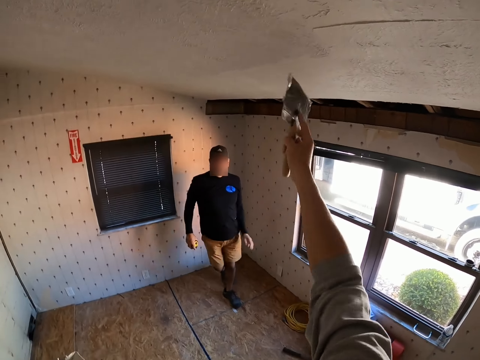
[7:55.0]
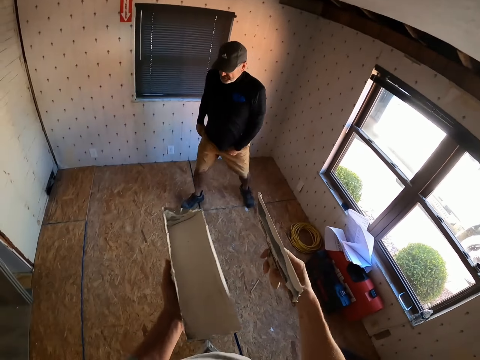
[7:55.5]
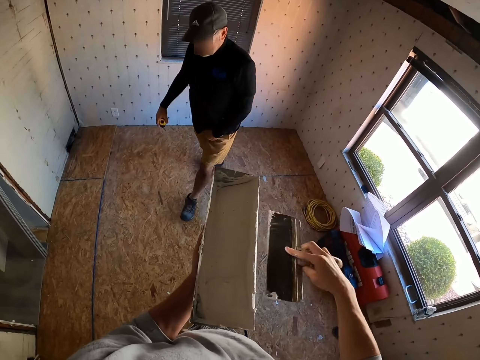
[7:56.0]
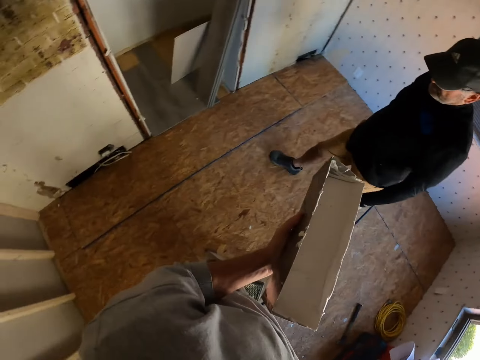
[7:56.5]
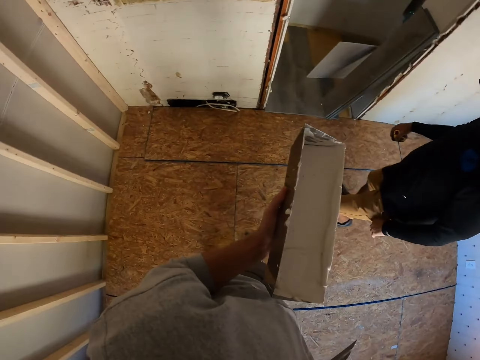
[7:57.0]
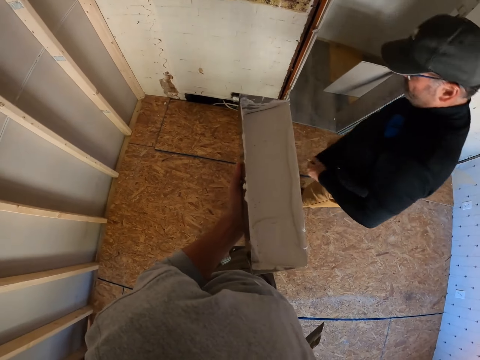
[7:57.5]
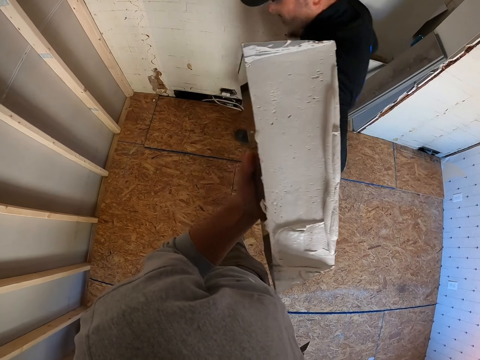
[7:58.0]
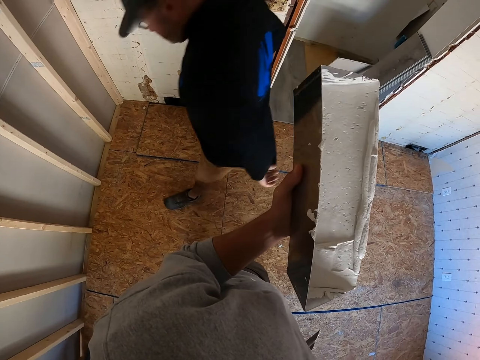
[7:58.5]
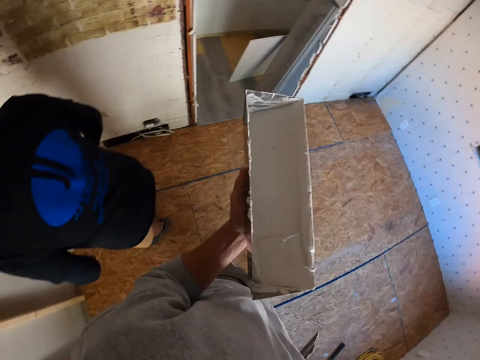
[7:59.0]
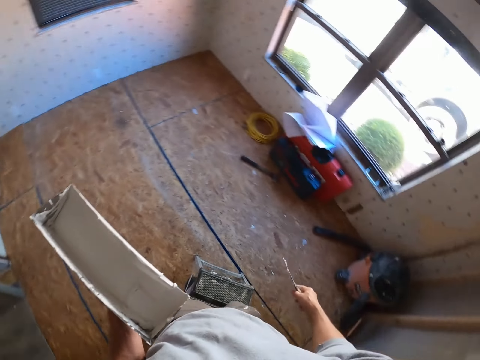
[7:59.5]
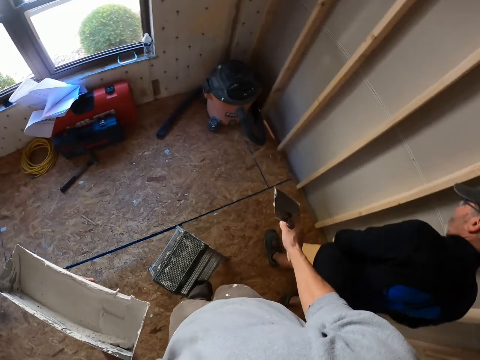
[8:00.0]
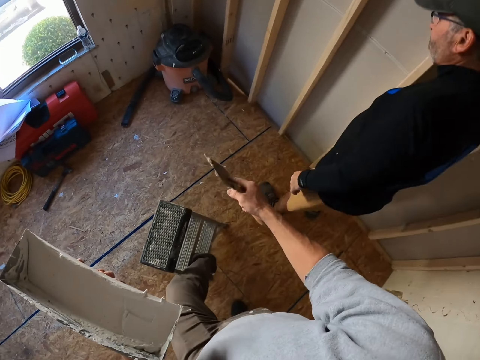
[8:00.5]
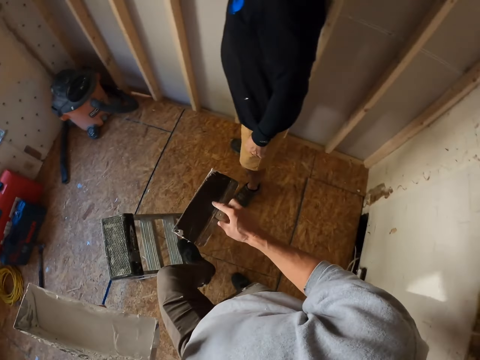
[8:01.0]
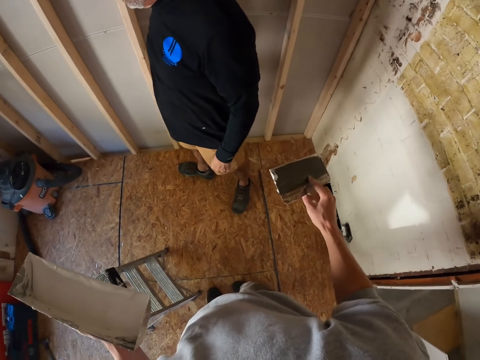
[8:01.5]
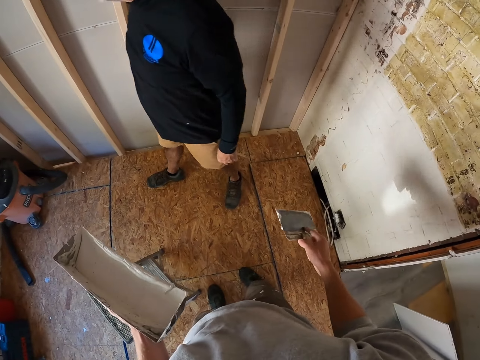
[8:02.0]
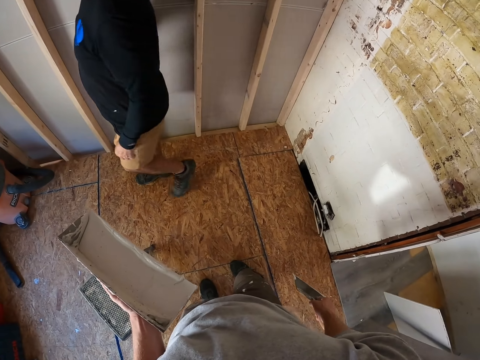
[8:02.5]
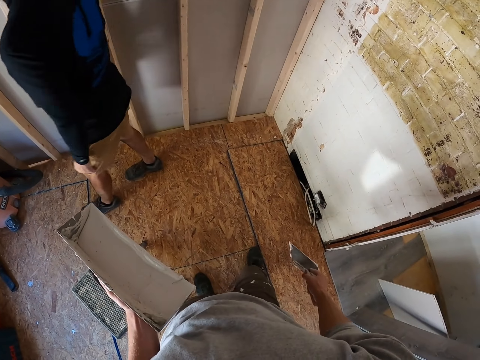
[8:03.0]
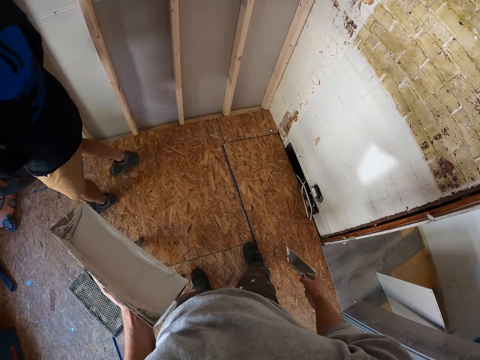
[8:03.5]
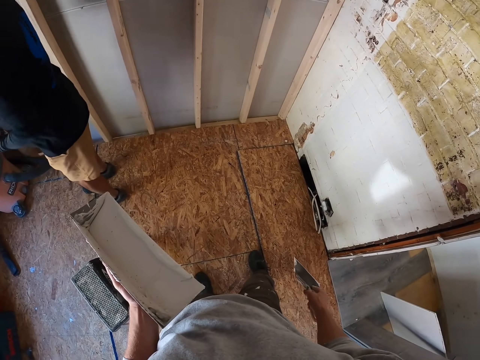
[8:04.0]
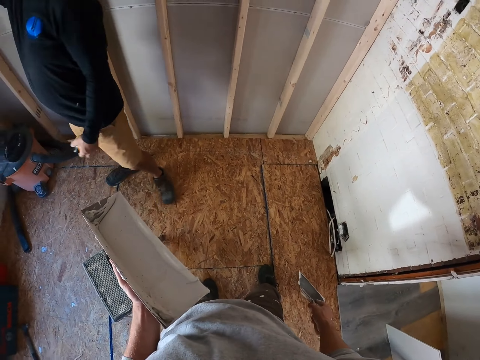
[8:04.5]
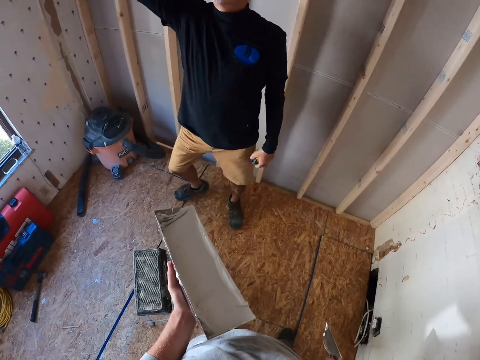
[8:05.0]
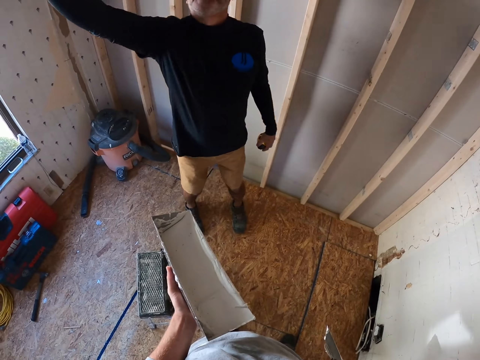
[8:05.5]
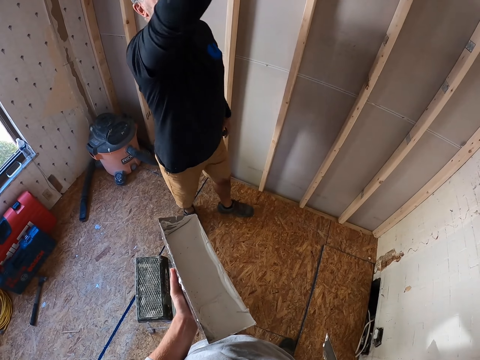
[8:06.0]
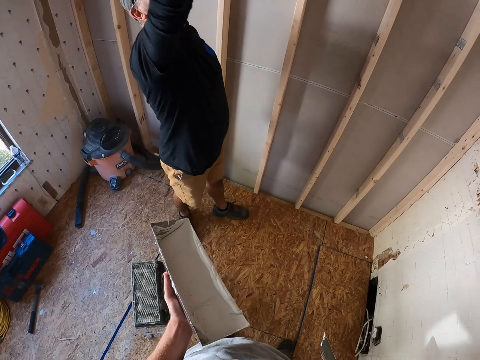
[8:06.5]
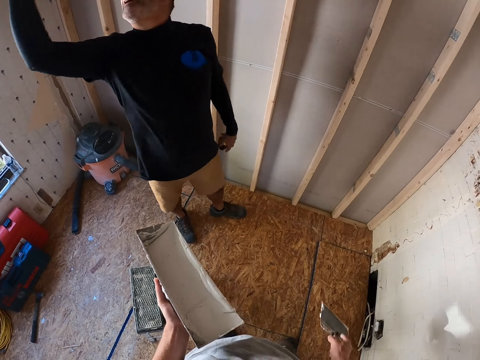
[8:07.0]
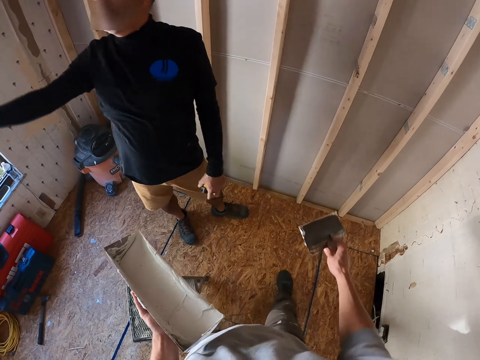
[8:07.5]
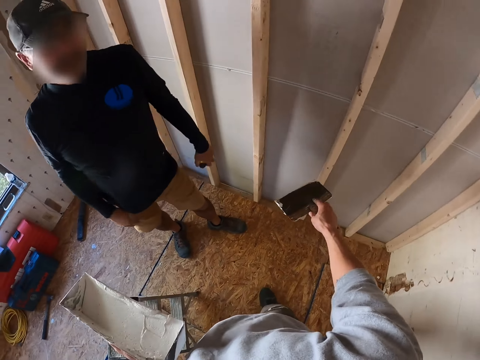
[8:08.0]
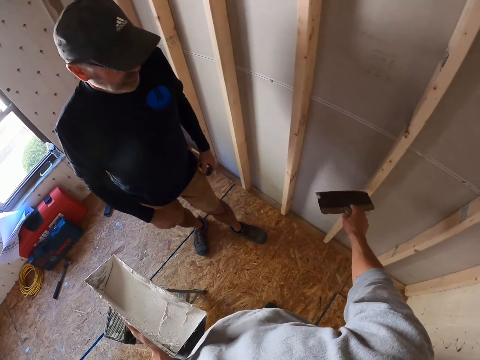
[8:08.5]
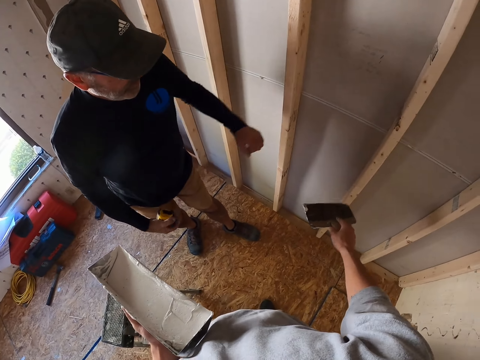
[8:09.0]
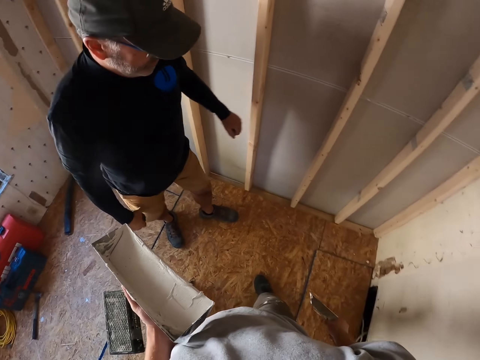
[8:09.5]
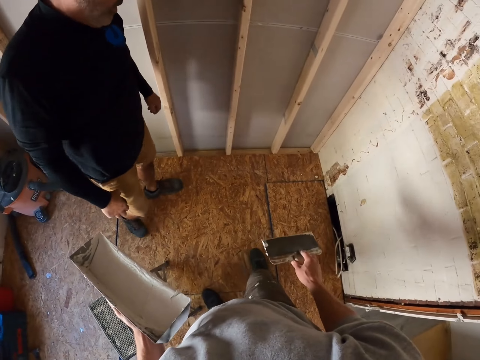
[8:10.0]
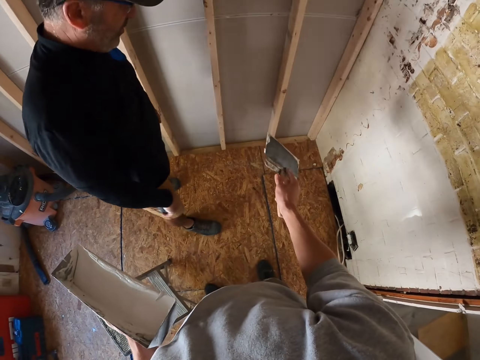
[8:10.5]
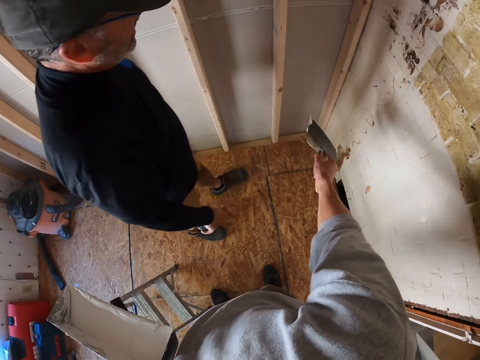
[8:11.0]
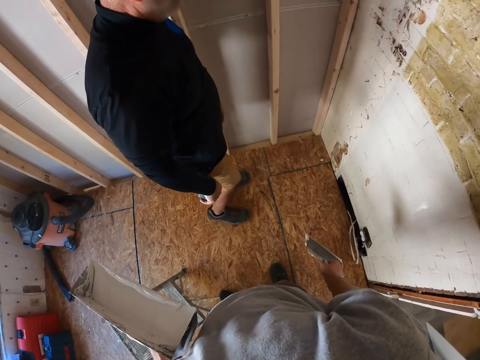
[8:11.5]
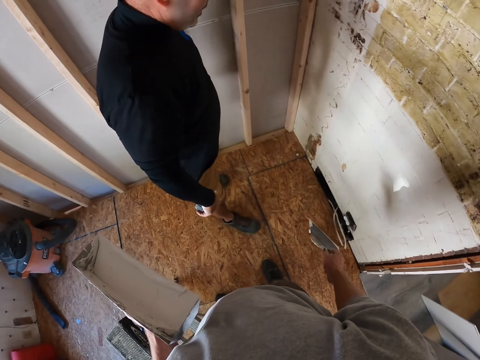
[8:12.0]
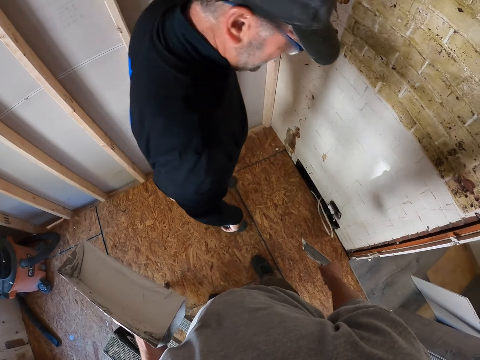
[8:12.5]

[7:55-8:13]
A man walks around the room. The camera wearer wipes the skim coat knife on the container. They deposit the paint in the container. They interact with the man. They climb off the ladder. The man walks around the room. The man raises his hand up. The man touches something. The camera wearer touches the wood with the skim coat knife. They interact with the man. The man hits the wood with his hand. The man walks around the room.

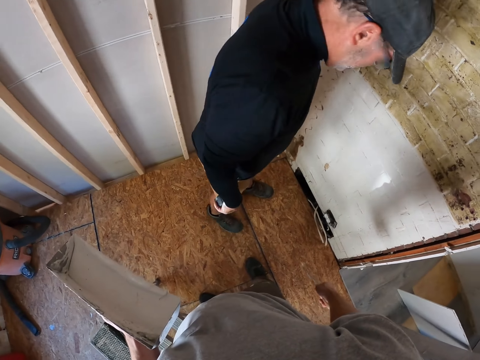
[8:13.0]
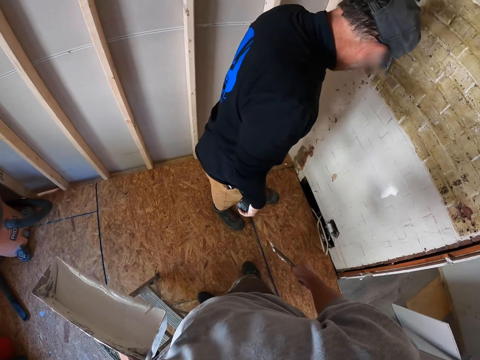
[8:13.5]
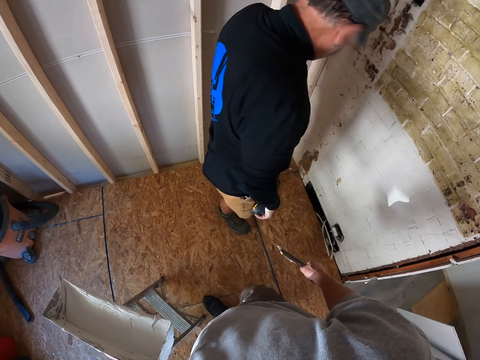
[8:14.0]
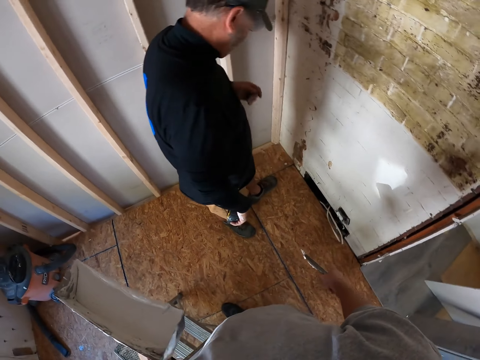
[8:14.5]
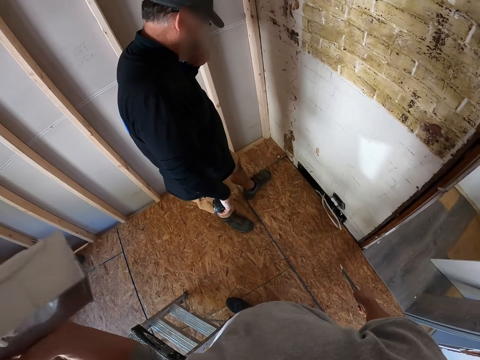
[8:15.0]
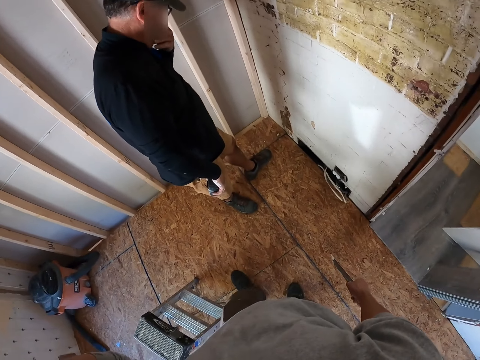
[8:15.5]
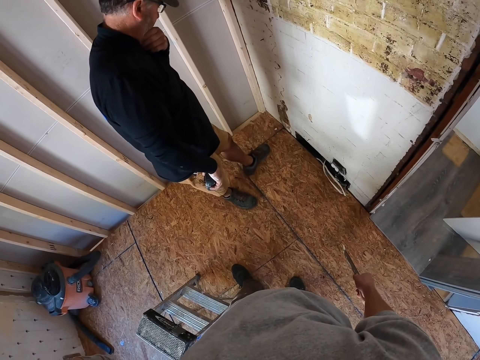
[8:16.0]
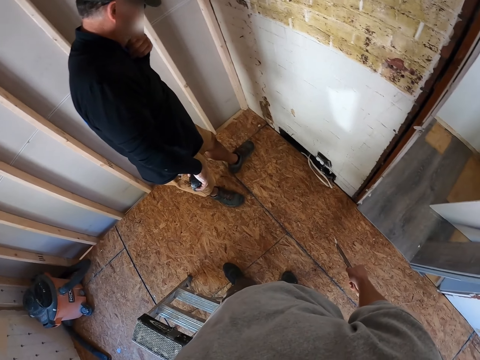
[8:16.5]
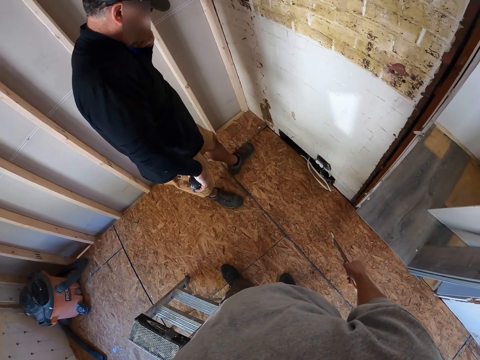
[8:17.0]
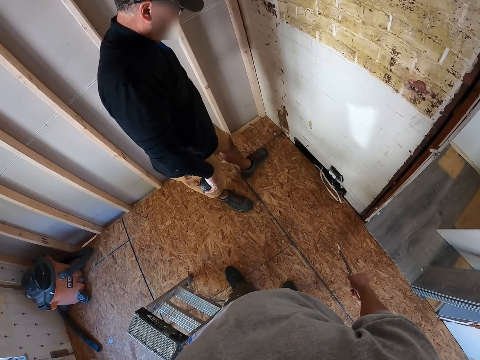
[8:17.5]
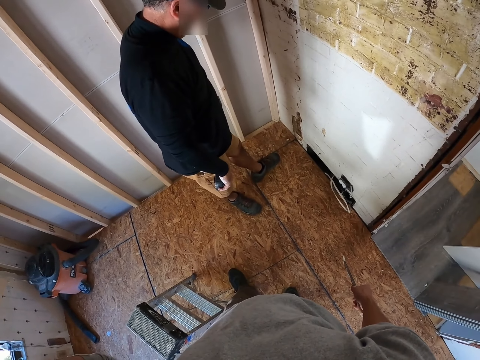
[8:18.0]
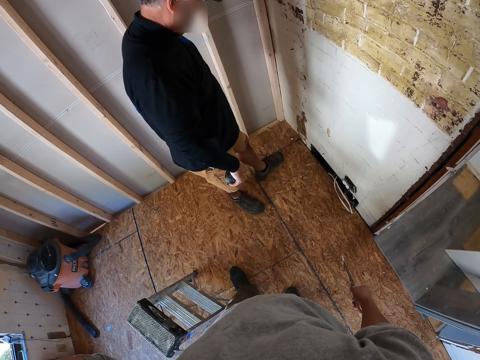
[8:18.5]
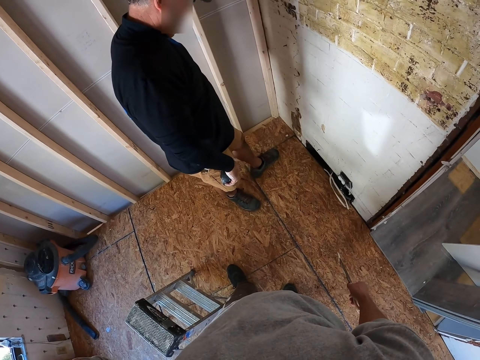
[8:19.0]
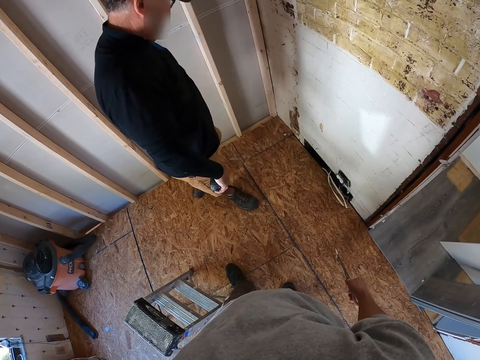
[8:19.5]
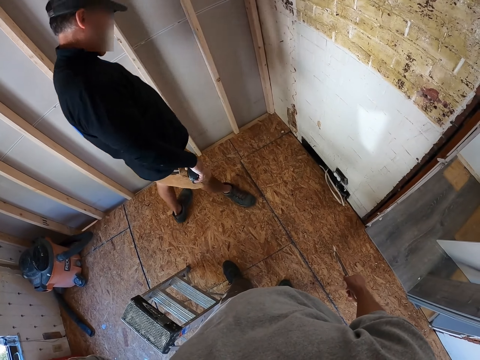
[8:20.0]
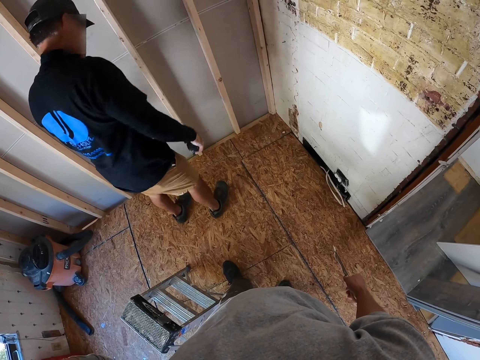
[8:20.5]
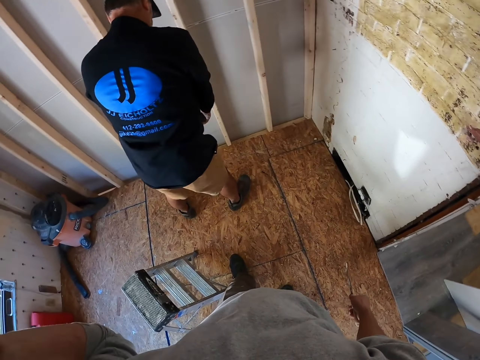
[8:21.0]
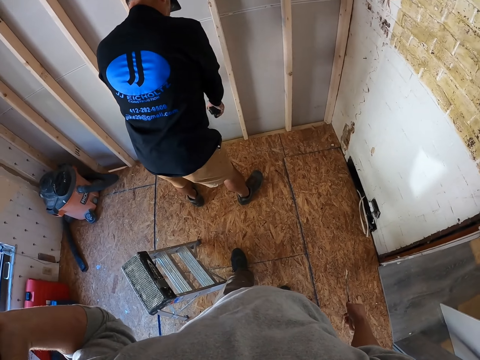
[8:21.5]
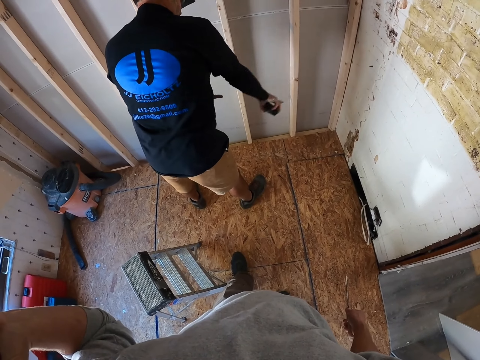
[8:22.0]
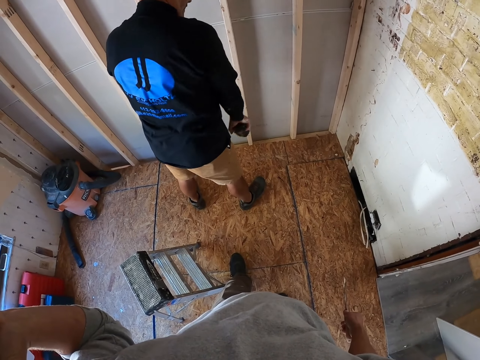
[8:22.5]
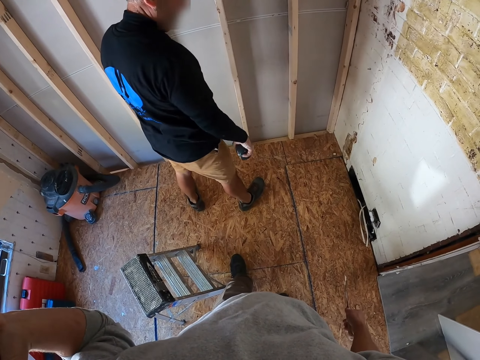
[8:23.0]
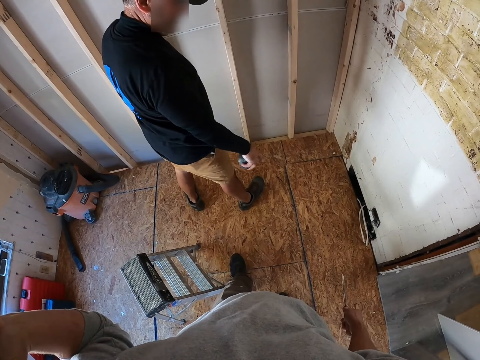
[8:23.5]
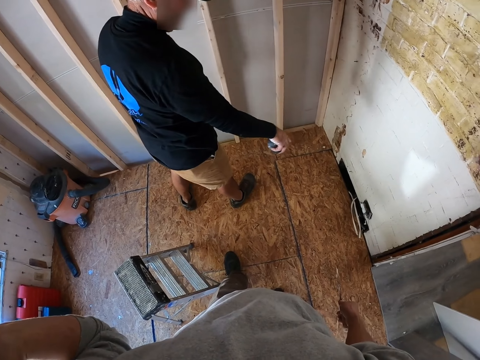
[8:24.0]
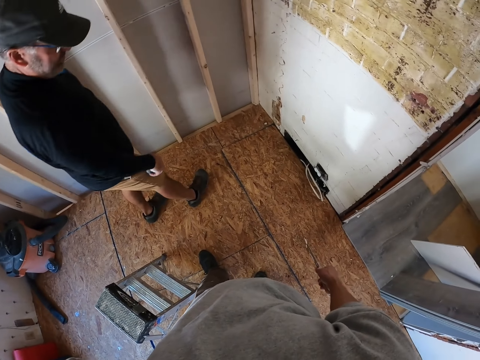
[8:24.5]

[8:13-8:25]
The camera wearer raises the container up. A man touches the mouth. The man moves his hand. The man turns to the wall. The man moves his hand.
